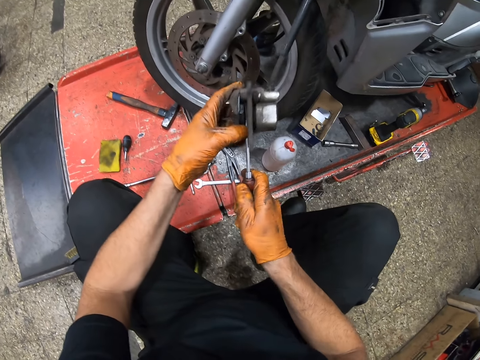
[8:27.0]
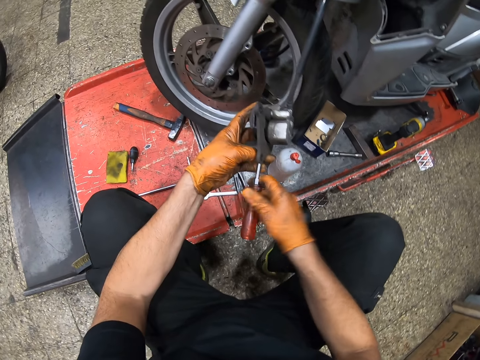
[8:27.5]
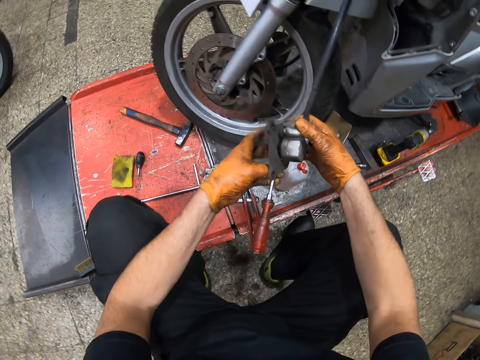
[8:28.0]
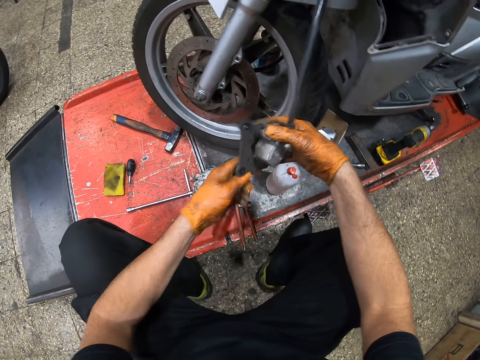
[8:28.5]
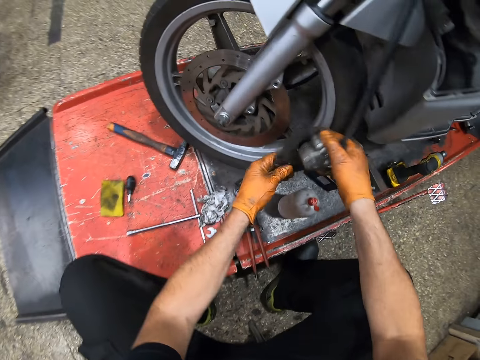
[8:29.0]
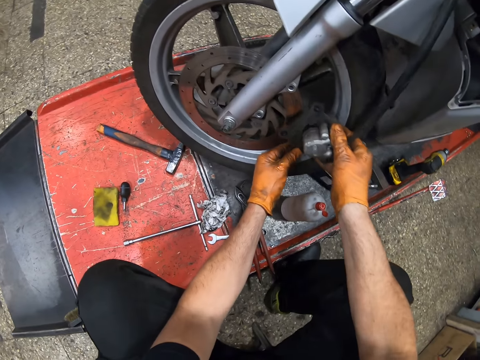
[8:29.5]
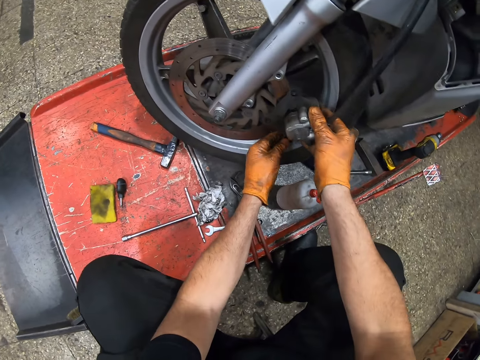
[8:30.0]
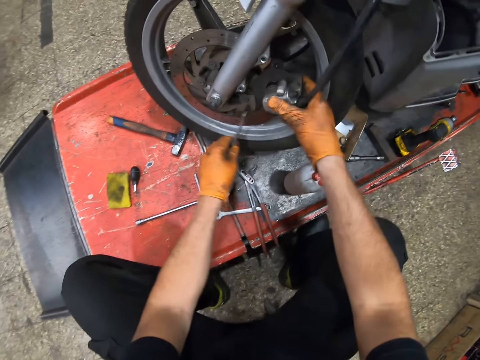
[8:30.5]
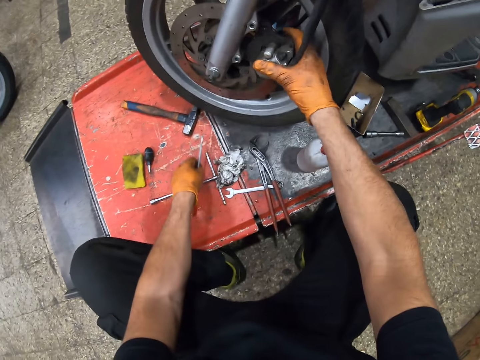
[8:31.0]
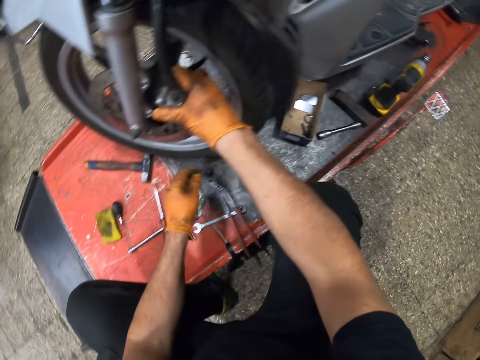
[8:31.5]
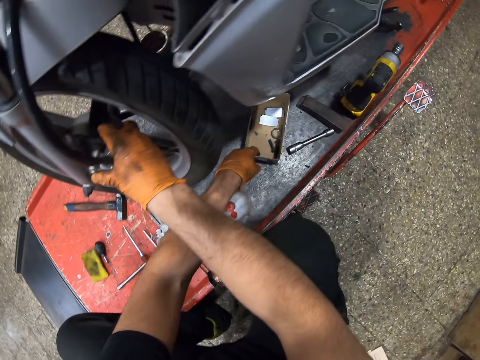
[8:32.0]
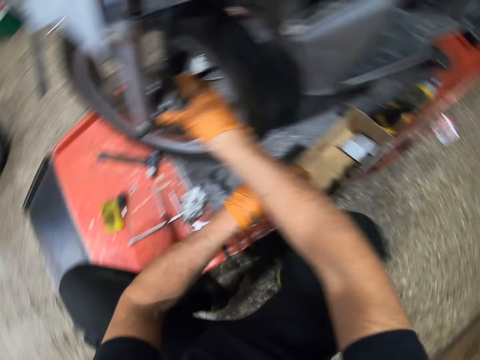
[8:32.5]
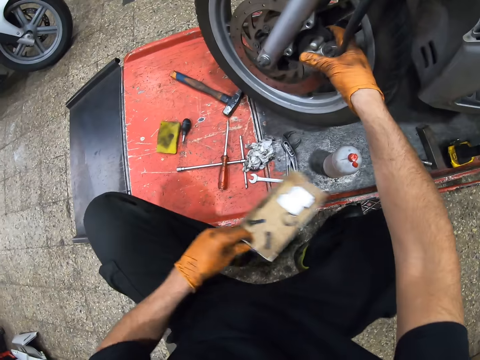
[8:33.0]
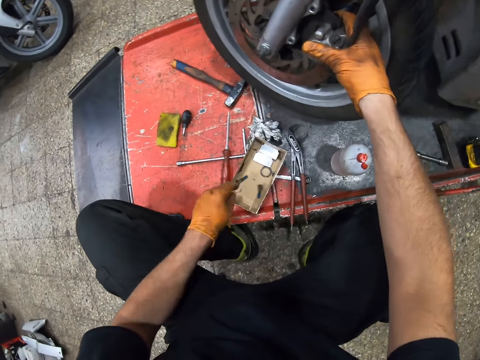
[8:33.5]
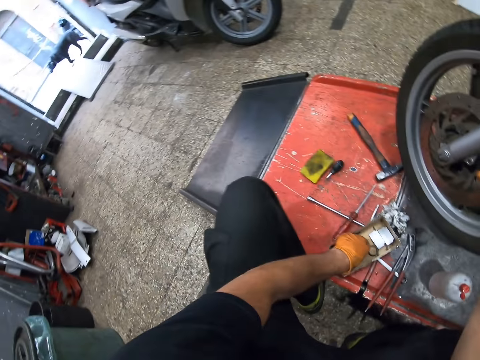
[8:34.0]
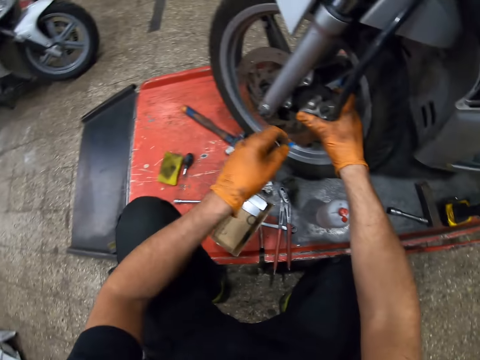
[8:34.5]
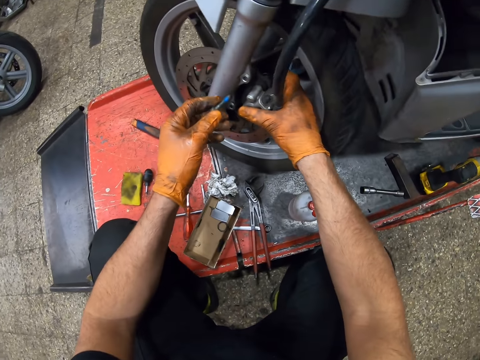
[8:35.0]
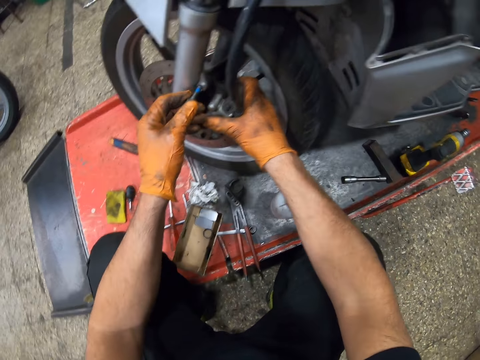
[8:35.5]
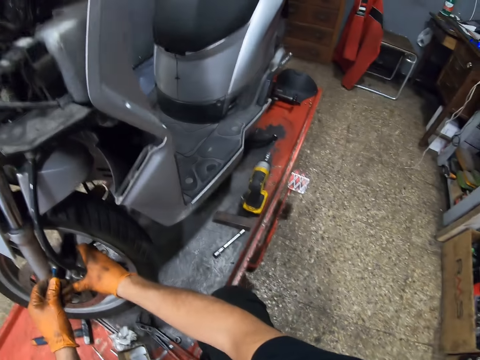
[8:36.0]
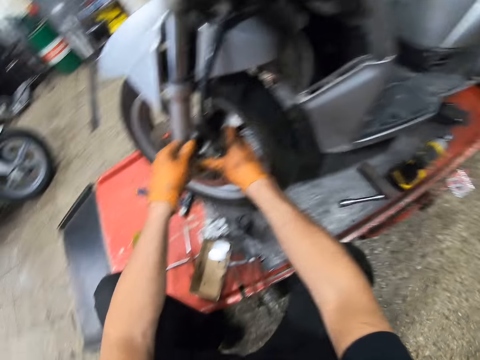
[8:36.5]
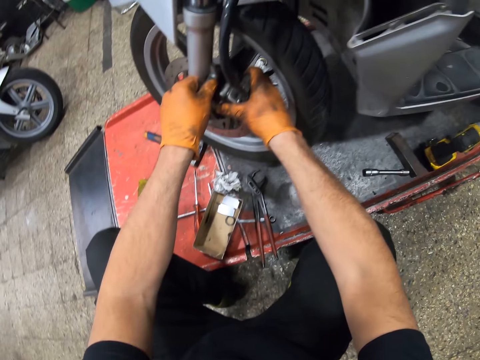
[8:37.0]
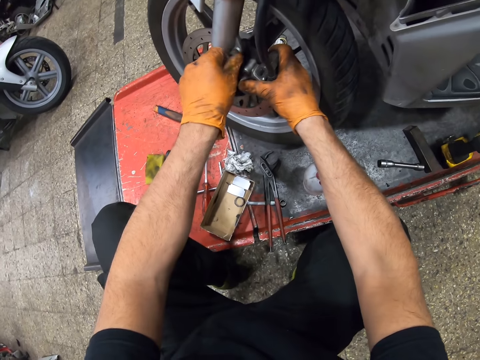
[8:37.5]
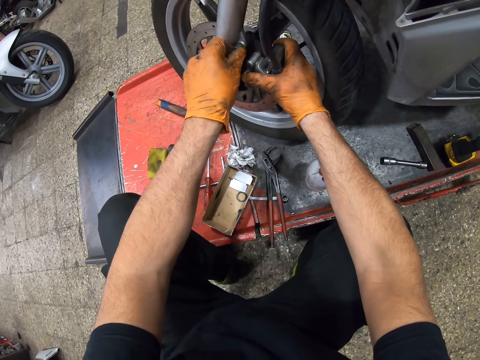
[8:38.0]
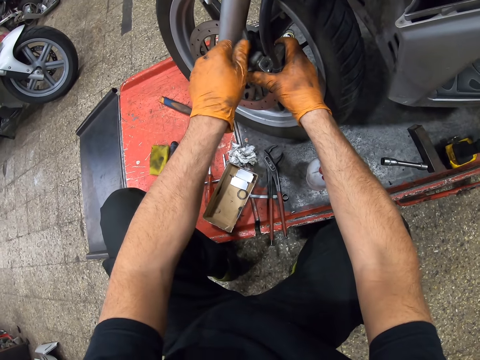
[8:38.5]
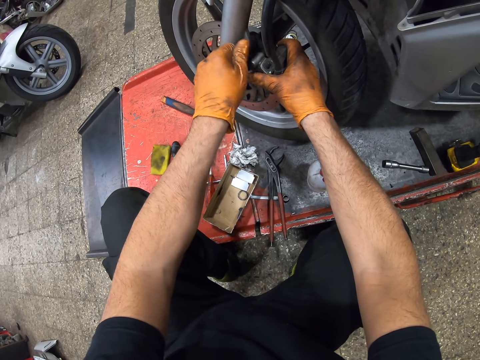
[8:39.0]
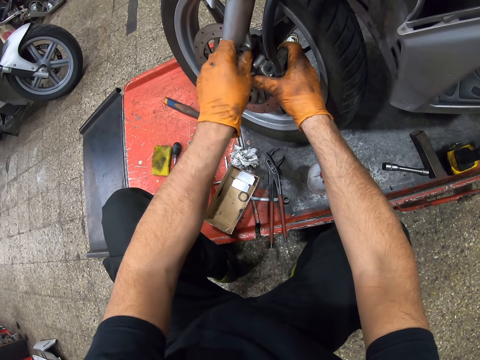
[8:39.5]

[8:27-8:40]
The camera wearer attaches the brake shoe to the brake rotor. He pulls the screwdriver with his hand, pushes the brake shoe to the brake rotor, and drops the screwdriver on the floor. He picks a box from the lift table and puts the box on the lift table. He picks a screw from the box. He screws the screw with his hand to the suspension.

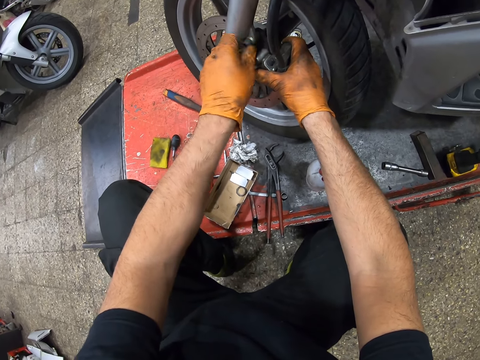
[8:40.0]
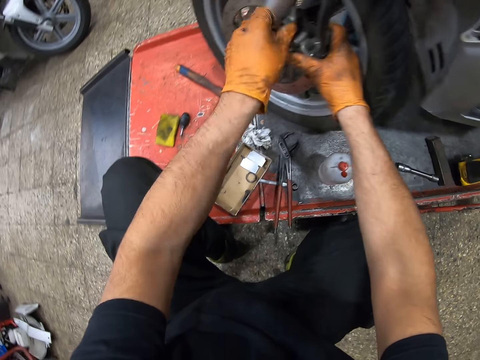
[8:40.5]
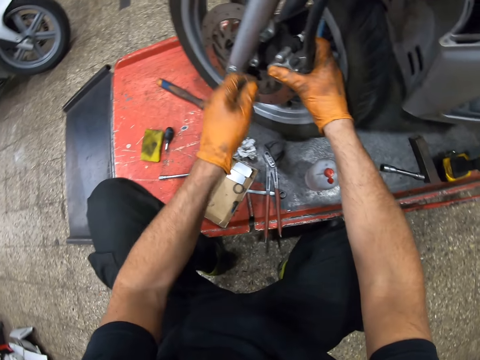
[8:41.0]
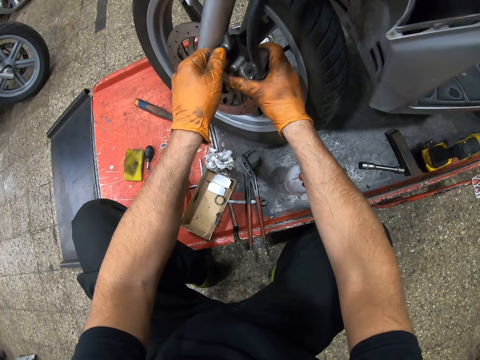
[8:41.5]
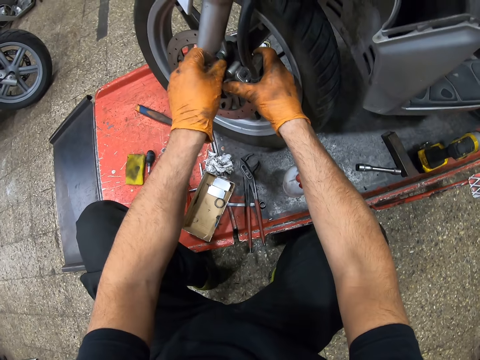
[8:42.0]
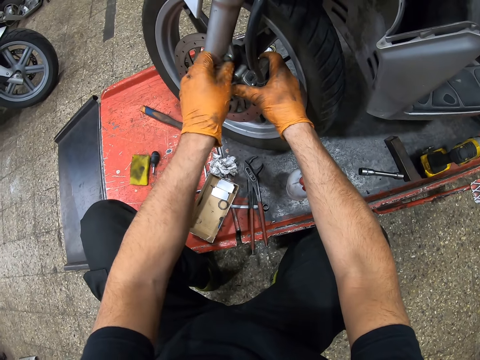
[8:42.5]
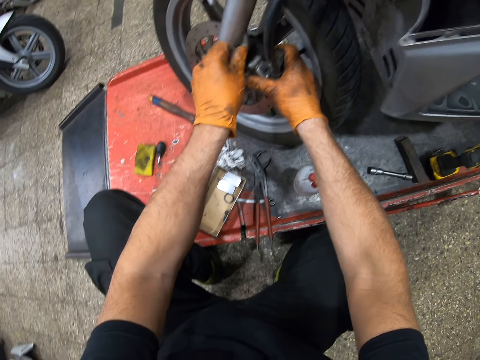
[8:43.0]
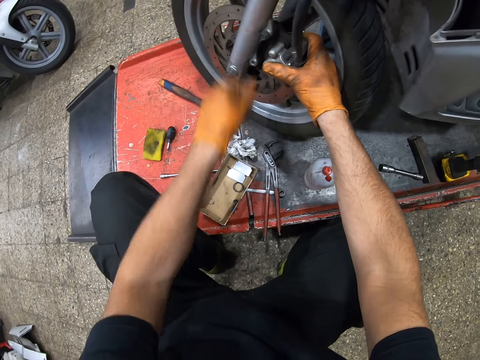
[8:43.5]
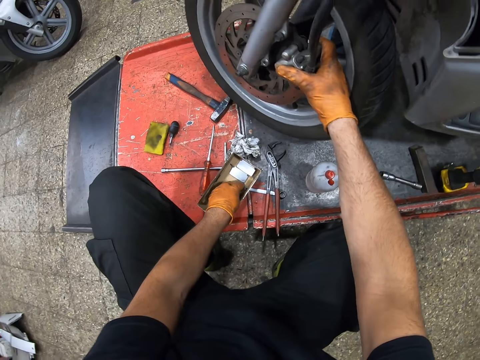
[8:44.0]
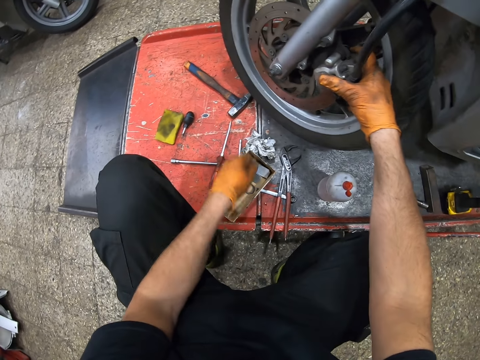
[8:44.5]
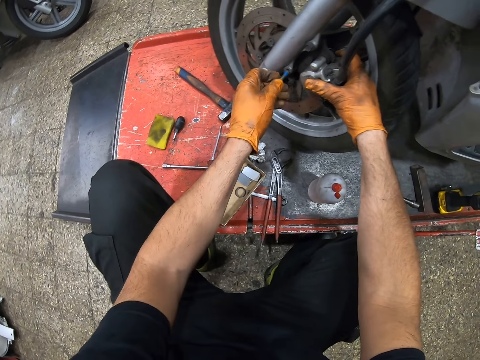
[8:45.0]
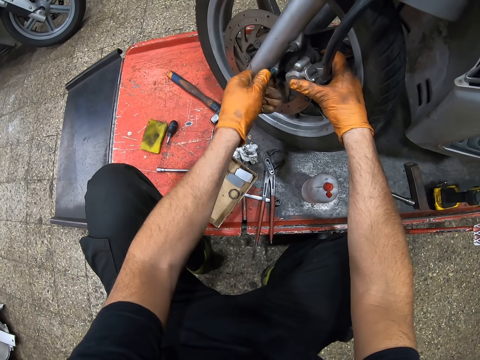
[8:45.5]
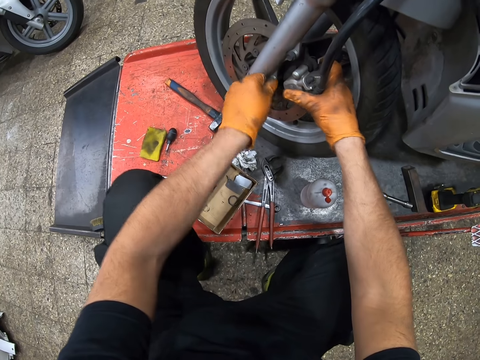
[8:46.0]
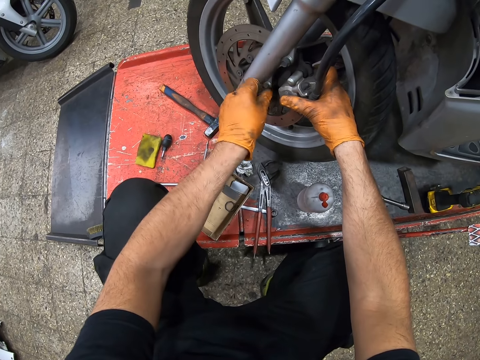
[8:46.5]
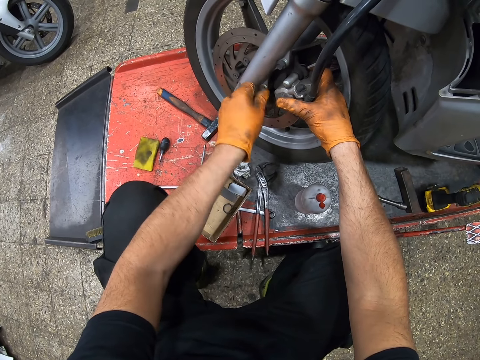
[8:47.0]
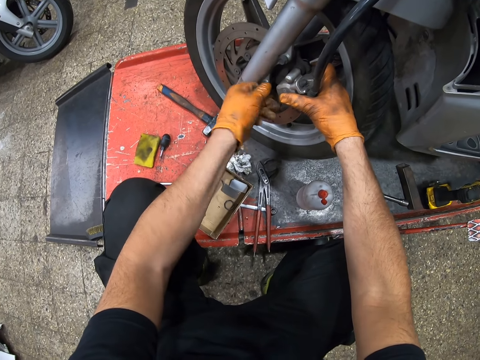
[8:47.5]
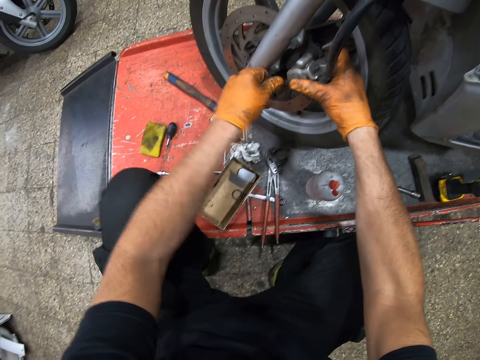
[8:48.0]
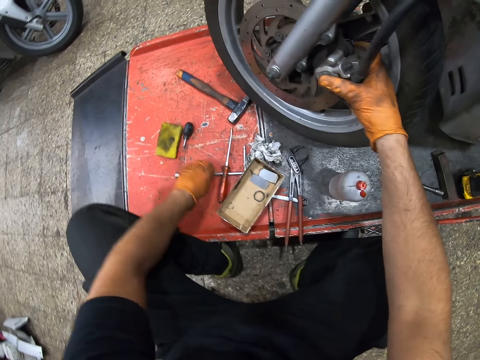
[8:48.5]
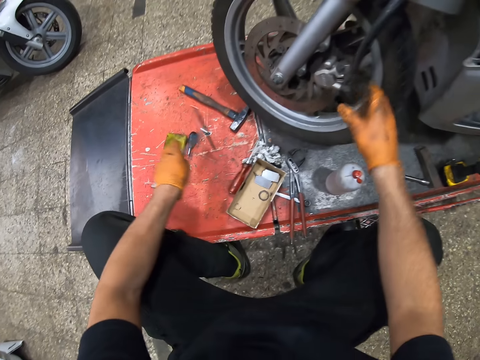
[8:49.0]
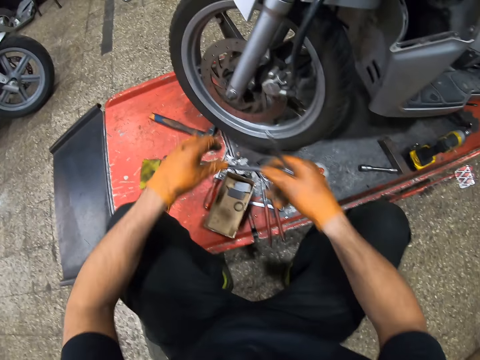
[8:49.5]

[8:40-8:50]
The camera wearer picks another screw from the box. He screws the screw with his hand to the suspension. He picks a T-hammer or wrench from the lift table.

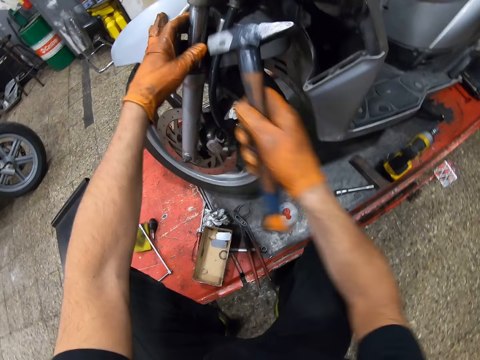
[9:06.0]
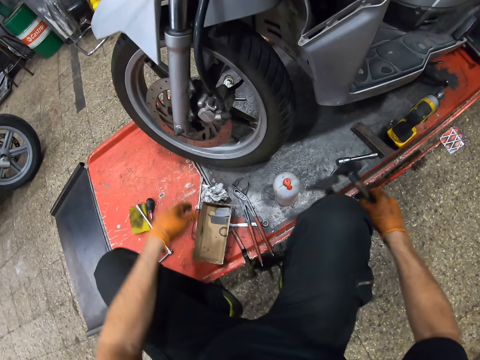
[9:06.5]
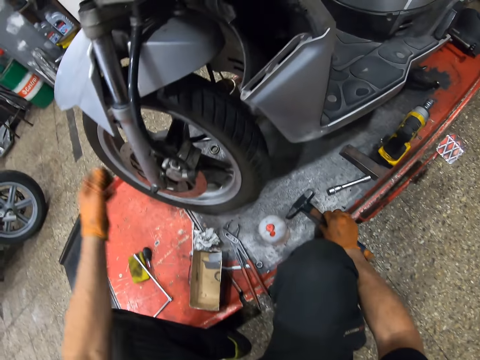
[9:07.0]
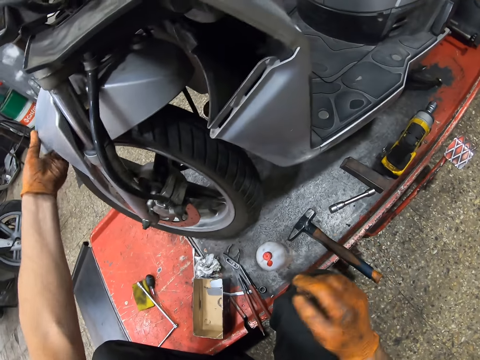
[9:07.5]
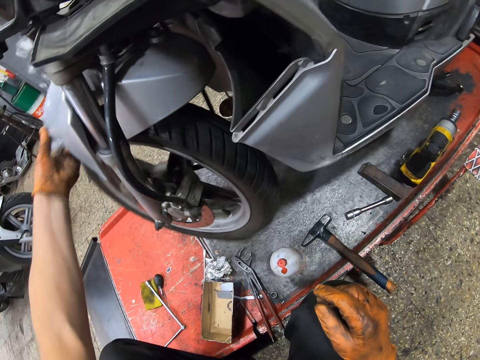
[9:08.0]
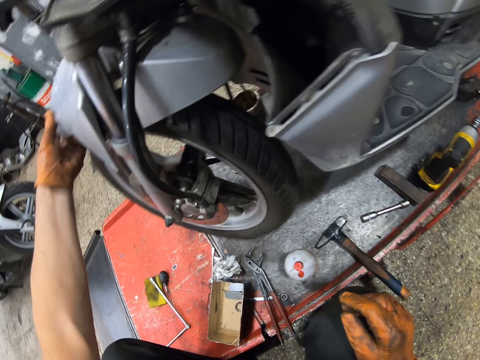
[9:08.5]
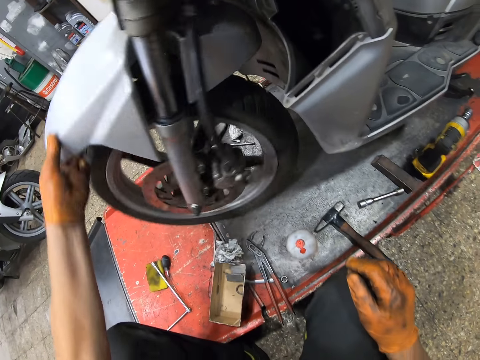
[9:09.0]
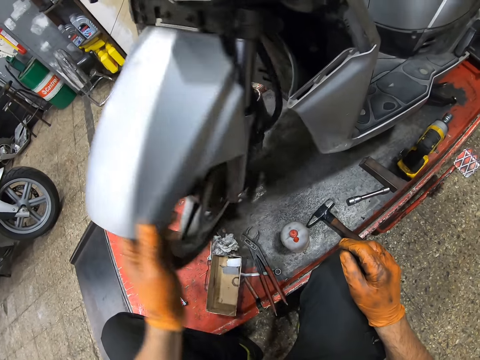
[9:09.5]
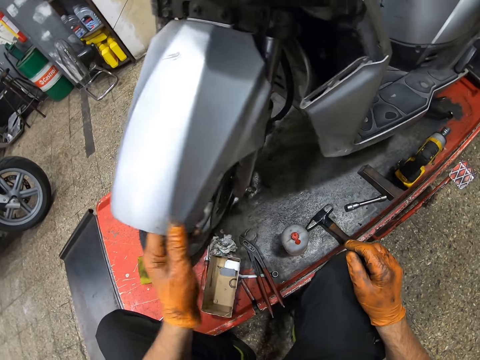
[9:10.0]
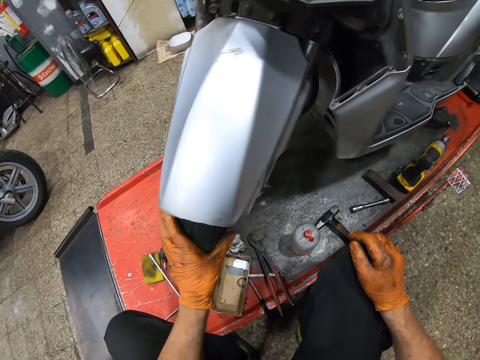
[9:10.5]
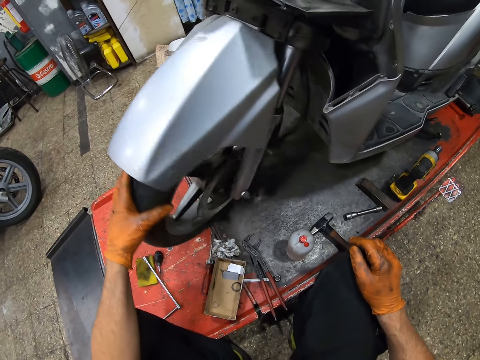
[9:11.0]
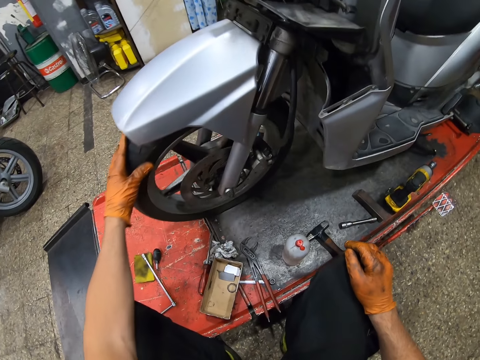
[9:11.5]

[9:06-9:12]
The camera wearer puts the hammer on the lift table. He adjusts the wheel. He turns the motorcycle wheel with his hand.
